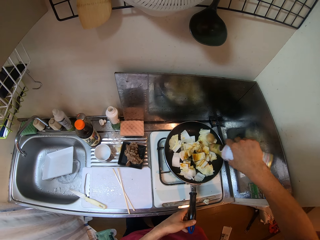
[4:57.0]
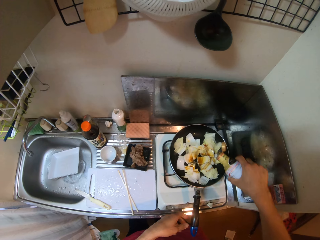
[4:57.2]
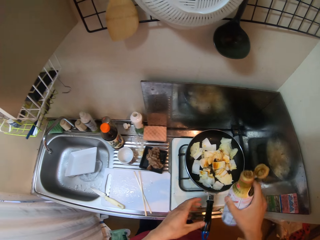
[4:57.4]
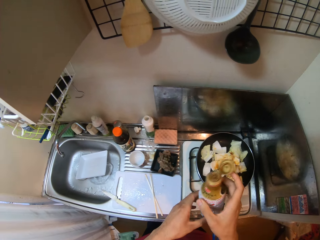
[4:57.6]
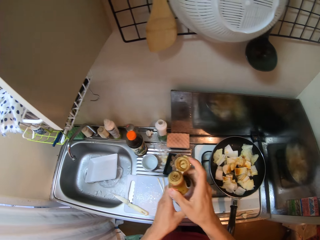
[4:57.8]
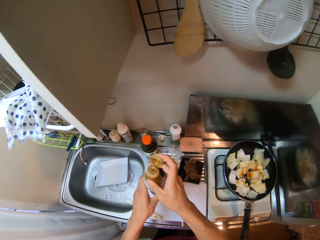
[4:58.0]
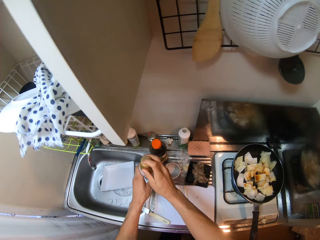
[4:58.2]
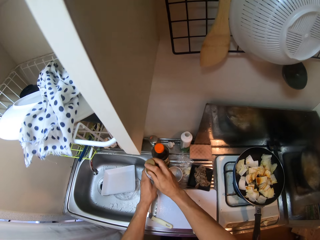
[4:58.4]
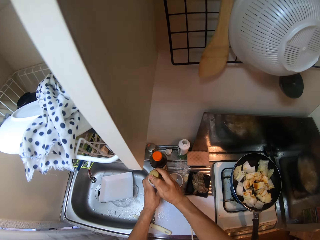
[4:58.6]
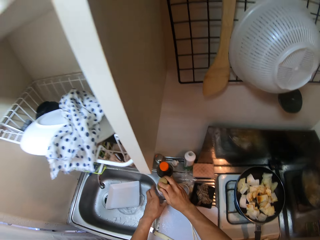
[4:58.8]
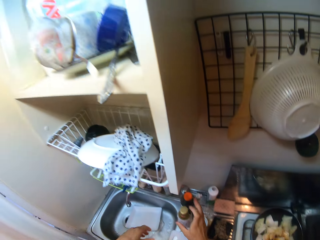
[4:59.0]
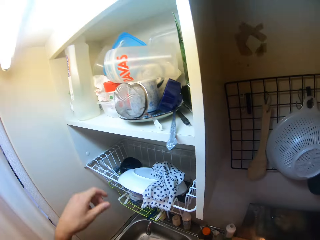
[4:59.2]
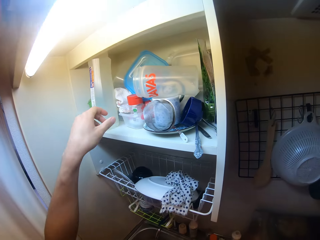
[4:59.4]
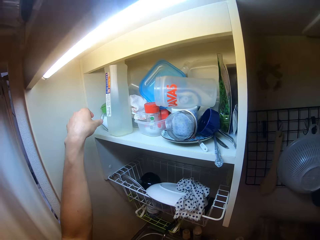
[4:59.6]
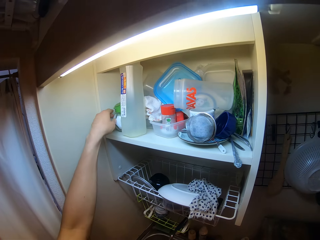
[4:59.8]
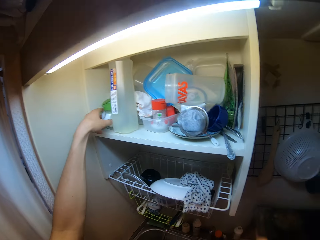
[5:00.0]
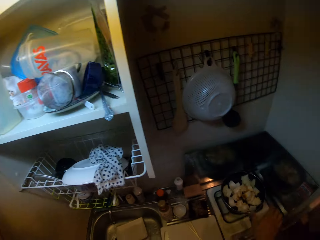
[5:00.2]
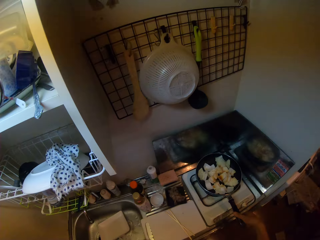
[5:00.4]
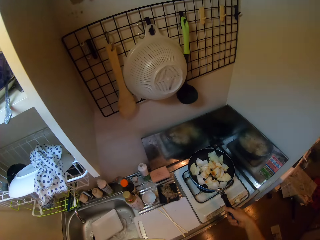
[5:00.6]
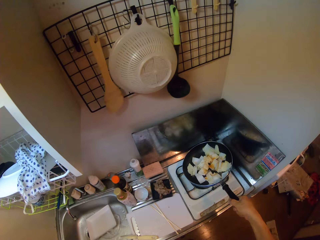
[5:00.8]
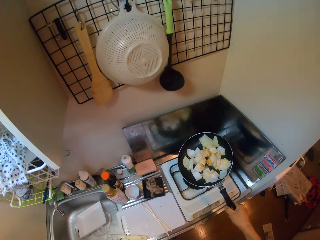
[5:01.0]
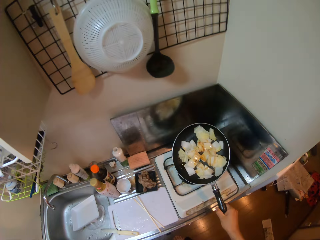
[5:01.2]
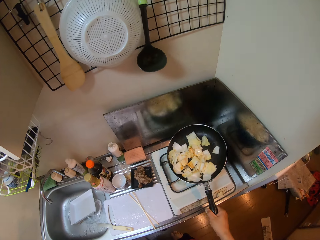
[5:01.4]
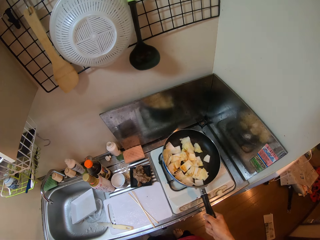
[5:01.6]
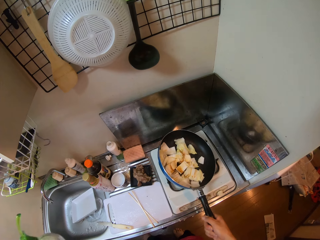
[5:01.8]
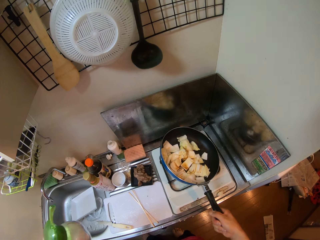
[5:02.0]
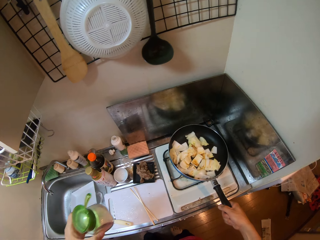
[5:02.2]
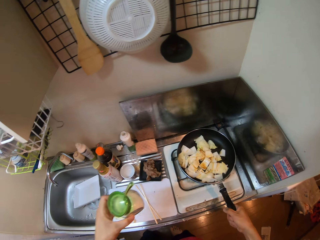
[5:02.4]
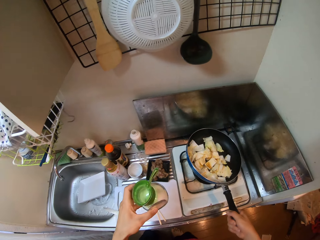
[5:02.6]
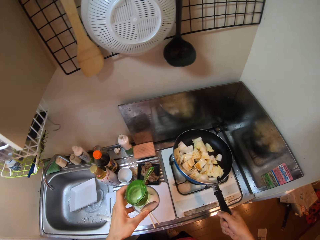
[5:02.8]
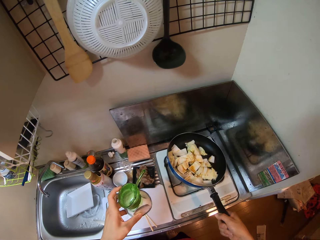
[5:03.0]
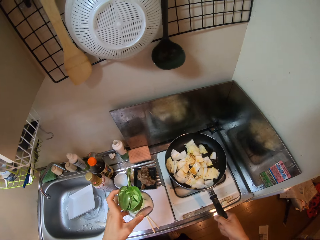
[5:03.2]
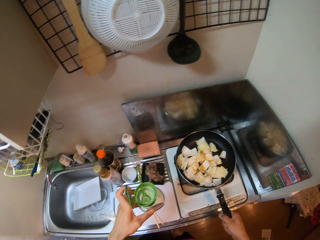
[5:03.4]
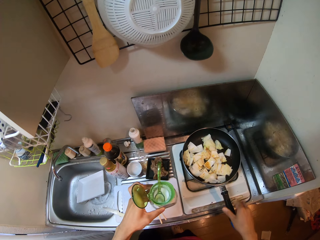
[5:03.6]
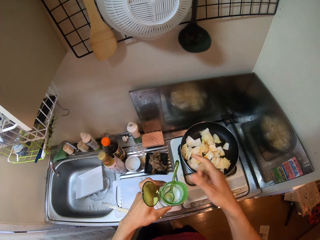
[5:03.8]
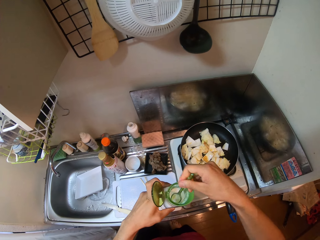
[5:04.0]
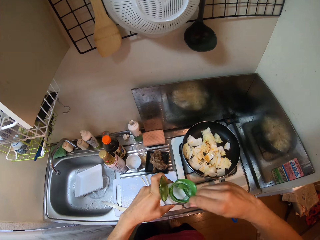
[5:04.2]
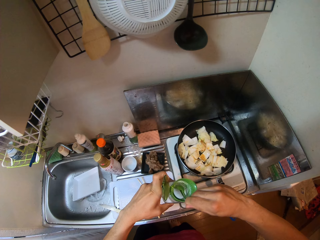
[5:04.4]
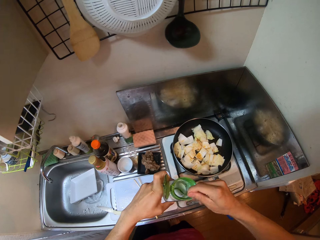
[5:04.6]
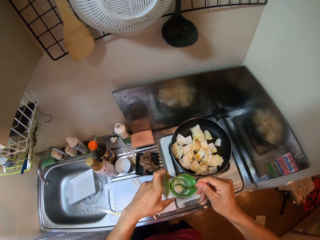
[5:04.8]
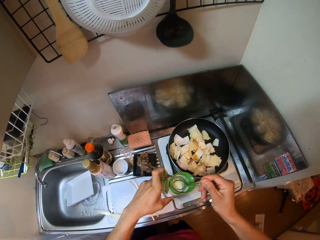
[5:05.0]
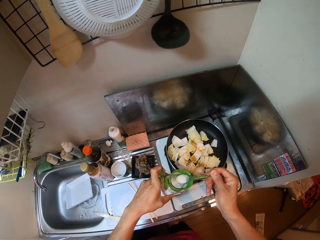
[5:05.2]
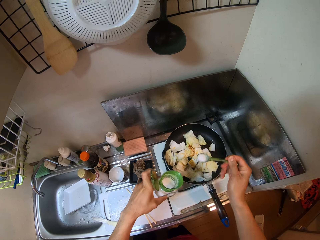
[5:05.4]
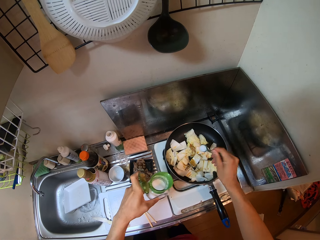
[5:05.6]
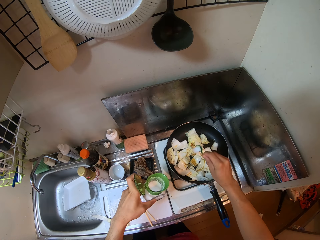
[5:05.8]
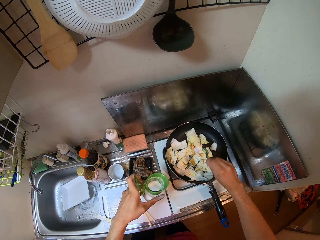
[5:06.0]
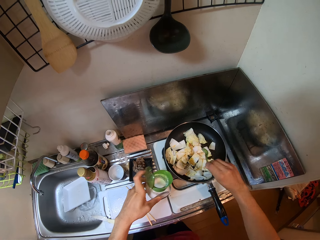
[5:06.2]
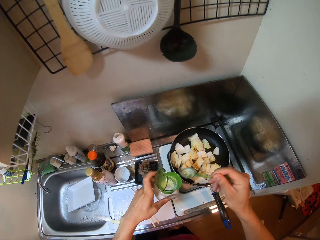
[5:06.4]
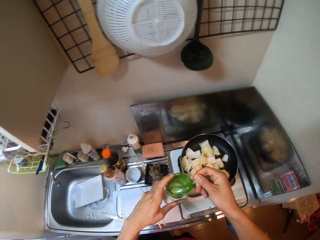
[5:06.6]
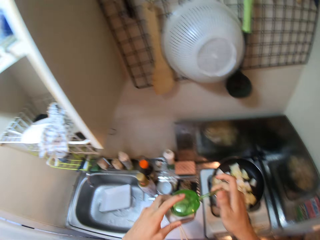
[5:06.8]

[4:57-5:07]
The camera wearer holds the seasoning bottle with both hands. He closes the seasoning bottle with its lid and puts the seasoning bottle on the sink slab with both hands. He raises his left hand towards a wall rack. He picks up a sugar container or salt in the wall rack with his left hand. He picks up the frying pan on the stove with his right hand and rocks the frying pan in his right hand. He touches the pan. He opens the sugar container in his left hand. He puts the frying pan back on the stove. He holds a spoon in the sugar container with his right hand. He scoops sugar from the sugar container in his left hand with the spoon in his right hand. He takes the salt. He pours sugar on the endive in the frying pan.

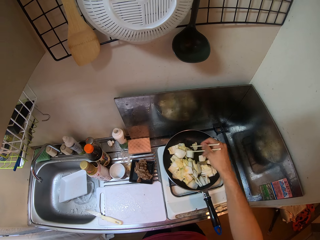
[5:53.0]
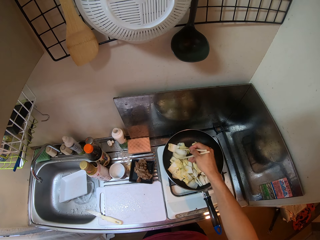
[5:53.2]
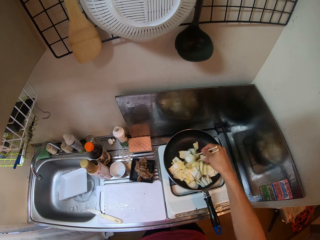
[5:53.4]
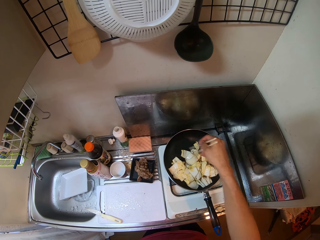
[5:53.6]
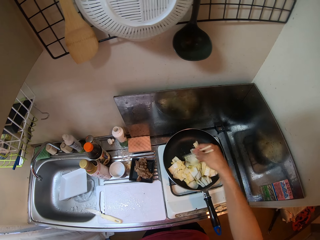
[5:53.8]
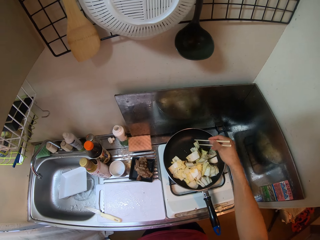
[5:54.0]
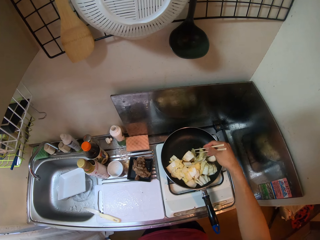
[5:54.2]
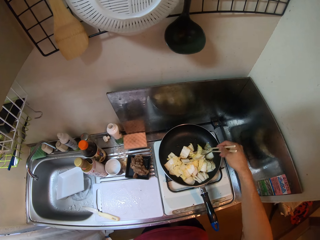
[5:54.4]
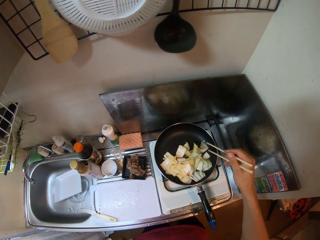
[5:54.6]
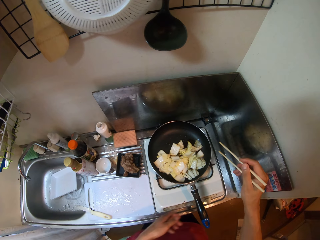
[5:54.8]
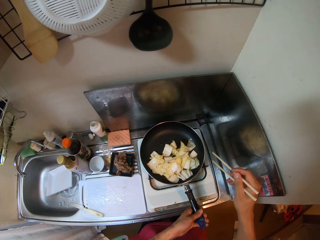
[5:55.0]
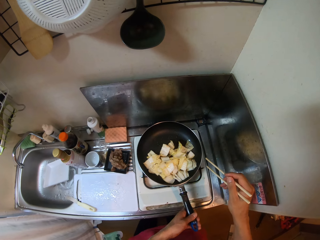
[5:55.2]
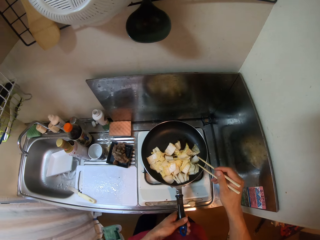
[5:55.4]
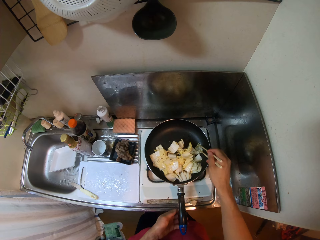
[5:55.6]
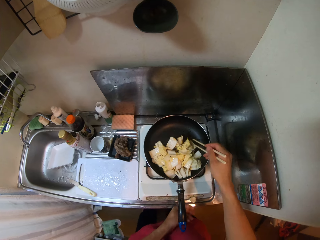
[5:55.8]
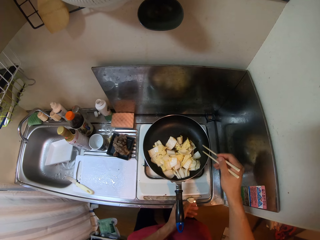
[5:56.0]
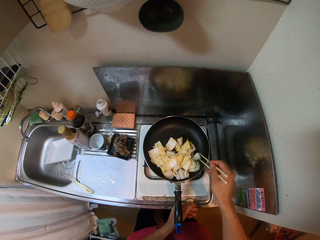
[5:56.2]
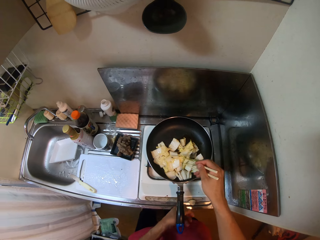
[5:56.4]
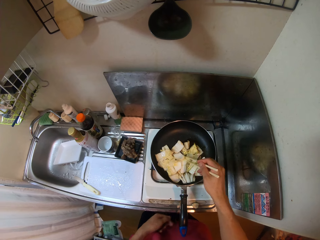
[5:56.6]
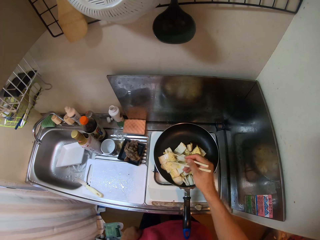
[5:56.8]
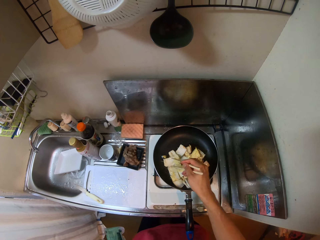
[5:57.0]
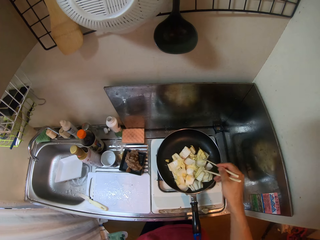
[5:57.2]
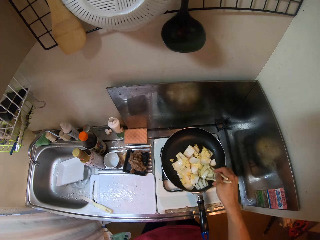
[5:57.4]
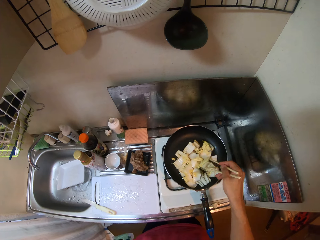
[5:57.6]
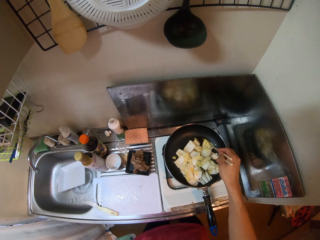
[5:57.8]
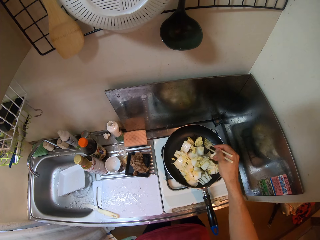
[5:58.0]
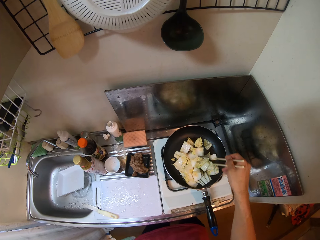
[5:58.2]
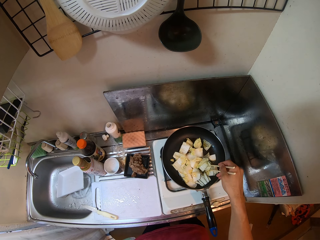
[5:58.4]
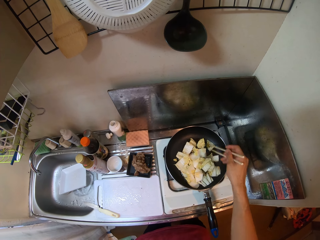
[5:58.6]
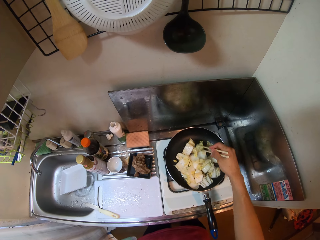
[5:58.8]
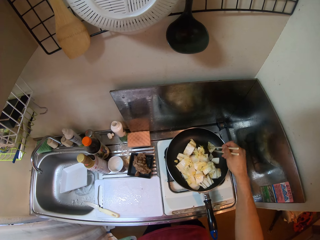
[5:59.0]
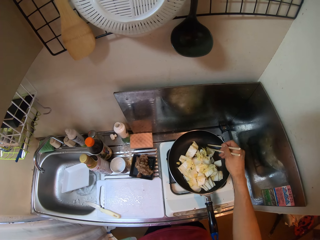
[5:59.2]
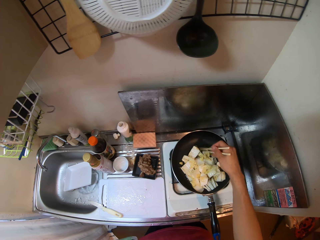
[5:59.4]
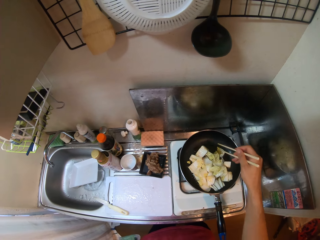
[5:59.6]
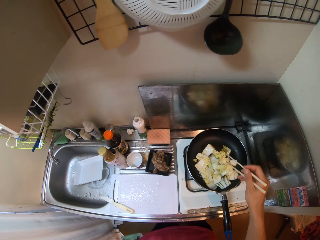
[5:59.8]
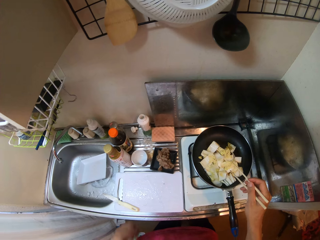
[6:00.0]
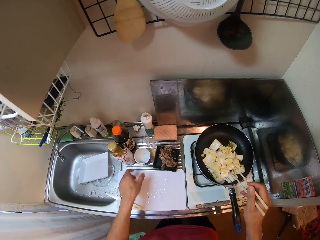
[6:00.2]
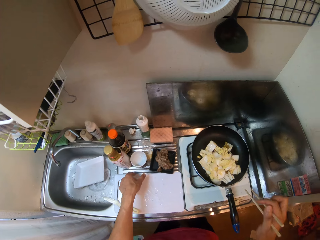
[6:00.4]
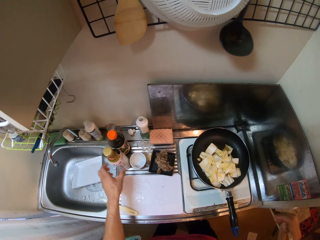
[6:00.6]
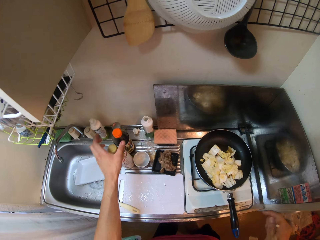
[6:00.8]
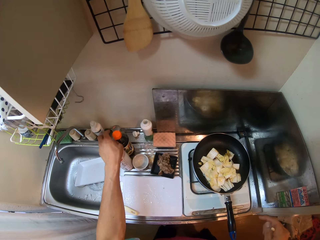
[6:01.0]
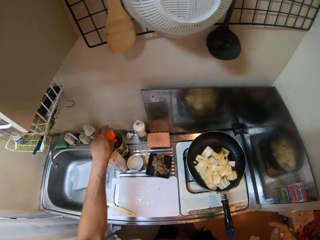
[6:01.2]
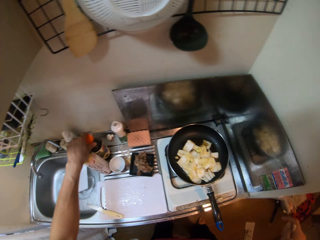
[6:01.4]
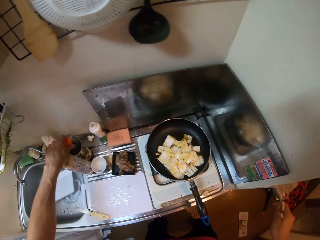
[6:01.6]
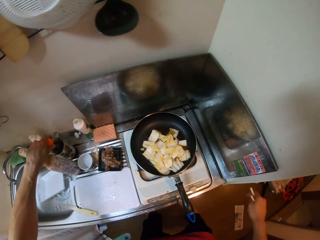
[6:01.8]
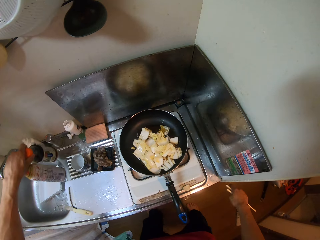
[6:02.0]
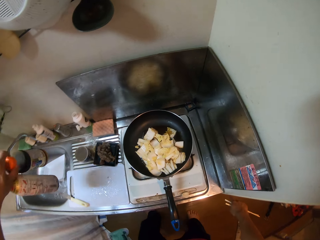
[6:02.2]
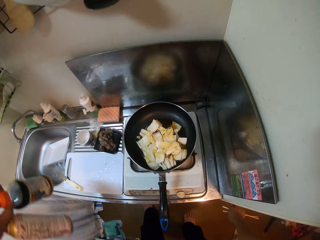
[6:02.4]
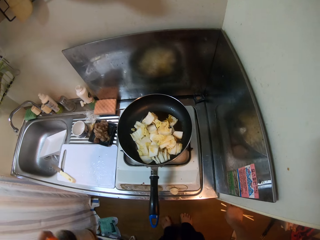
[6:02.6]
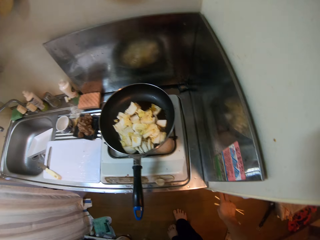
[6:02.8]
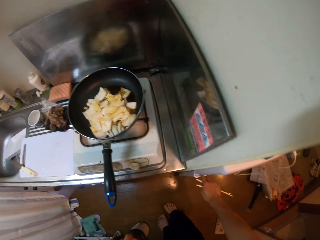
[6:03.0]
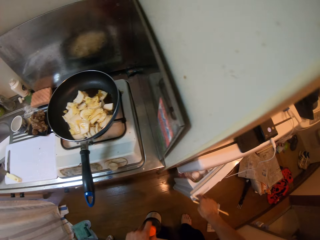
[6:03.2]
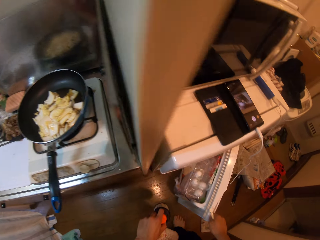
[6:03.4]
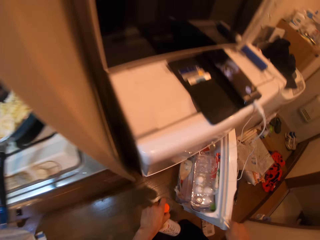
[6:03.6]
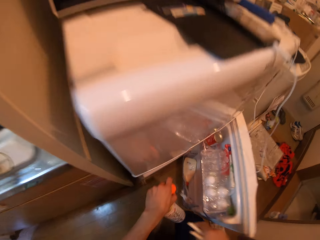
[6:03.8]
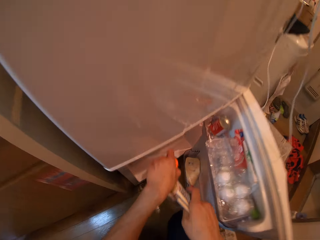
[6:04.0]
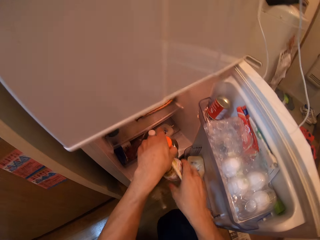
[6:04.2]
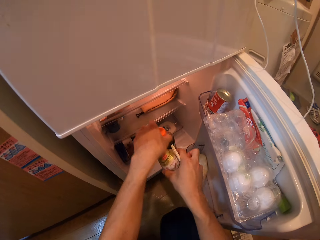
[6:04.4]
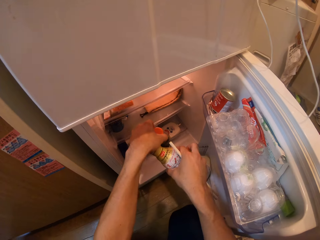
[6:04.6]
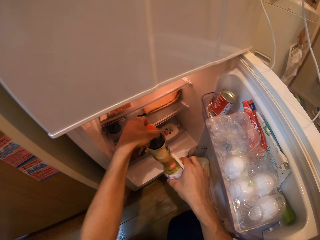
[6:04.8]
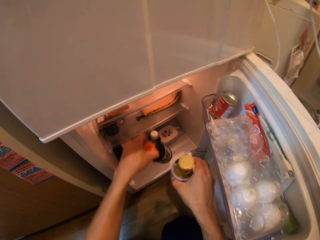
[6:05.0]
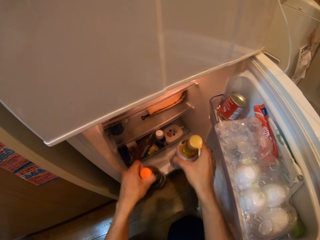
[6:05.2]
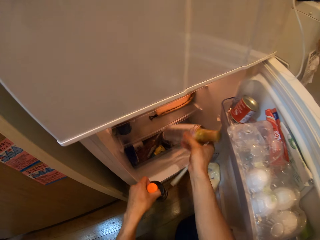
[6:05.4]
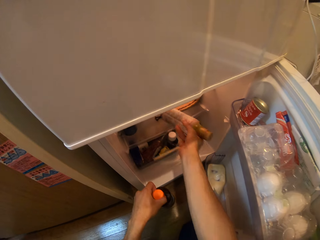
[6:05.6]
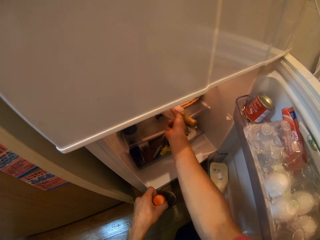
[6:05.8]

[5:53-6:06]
The camera wearer holds the frying pan handle with his left hand. He touches the knob of the stove with his left hand. He adjusts the cooker. He stirs the vegetables. He picks up the vinegar and seasoning bottles on the sink slab with his left hand. He opens the refrigerator with his right hand. He puts the bottles in his left hand in the refrigerator with both hands.
